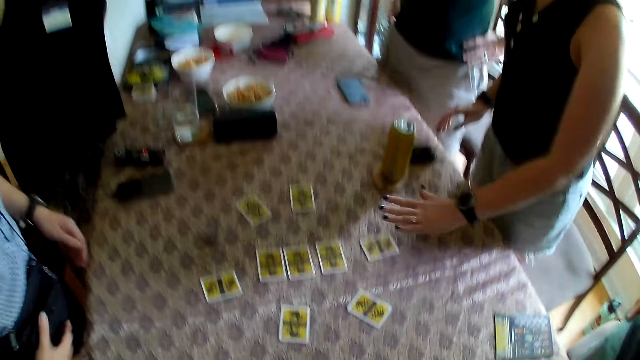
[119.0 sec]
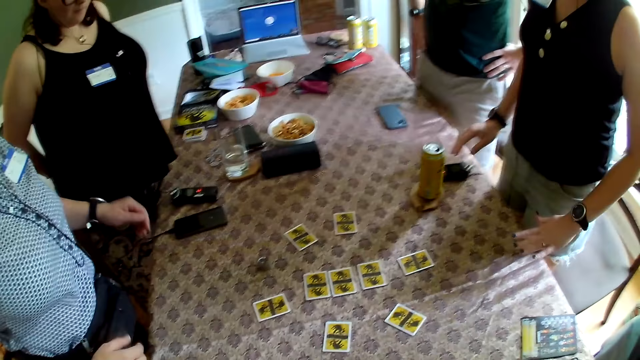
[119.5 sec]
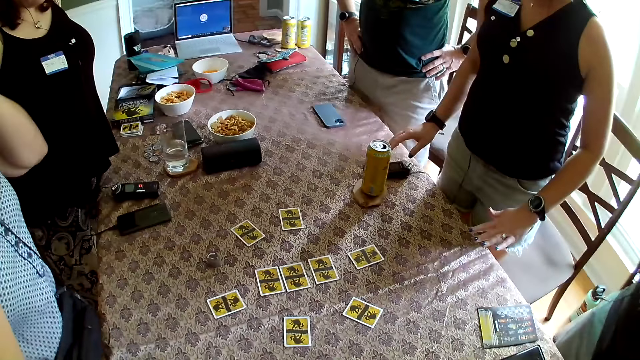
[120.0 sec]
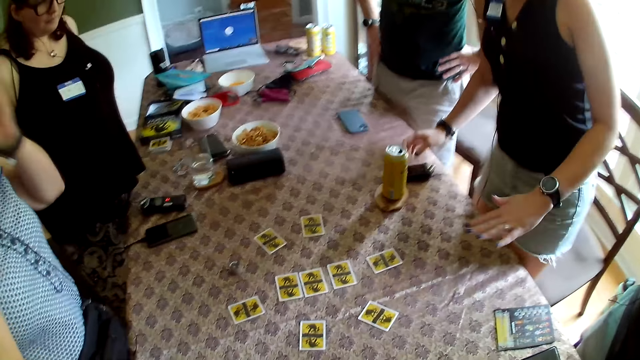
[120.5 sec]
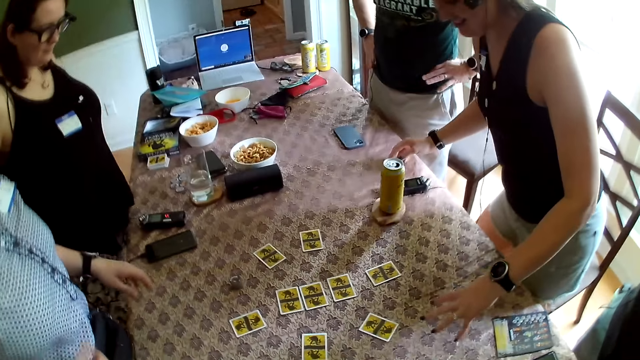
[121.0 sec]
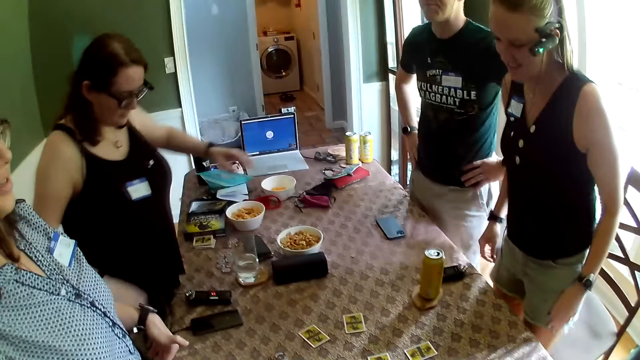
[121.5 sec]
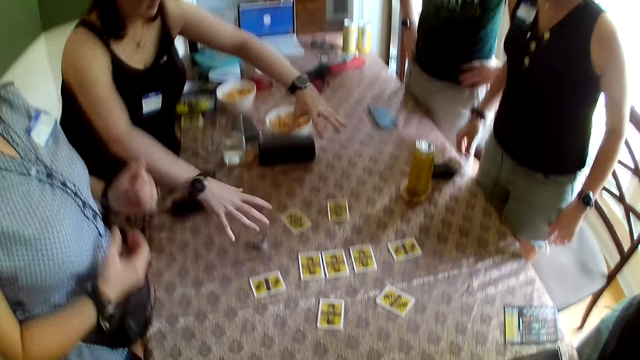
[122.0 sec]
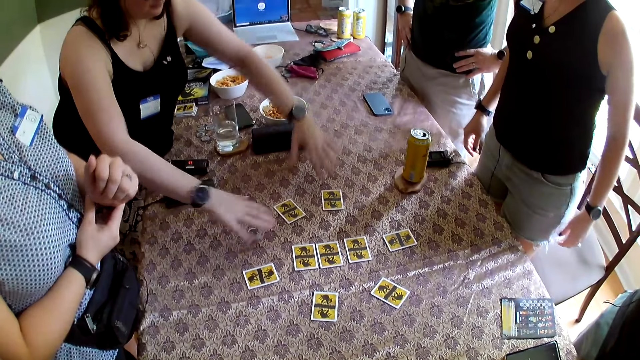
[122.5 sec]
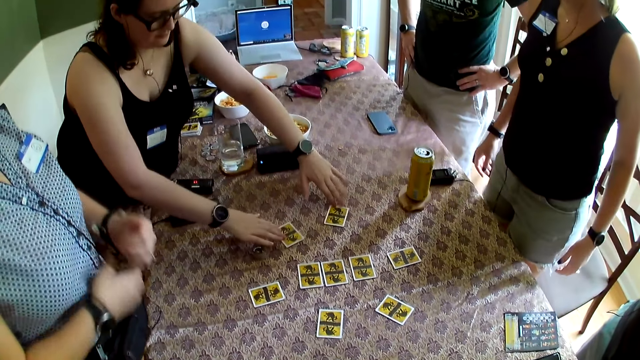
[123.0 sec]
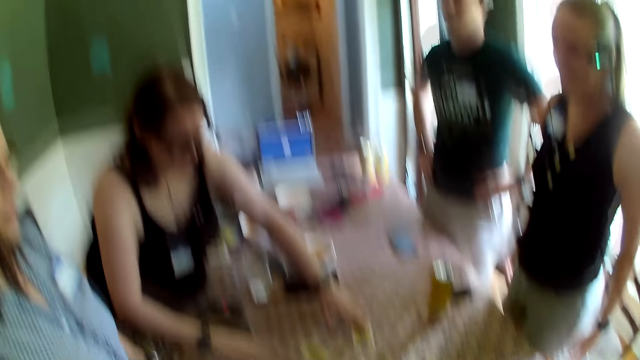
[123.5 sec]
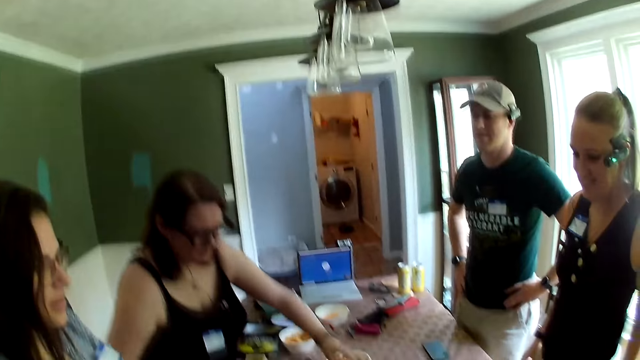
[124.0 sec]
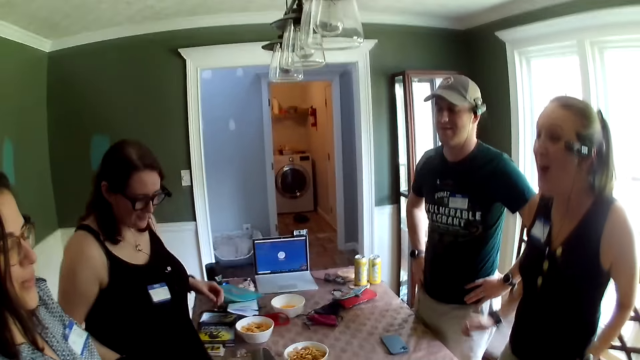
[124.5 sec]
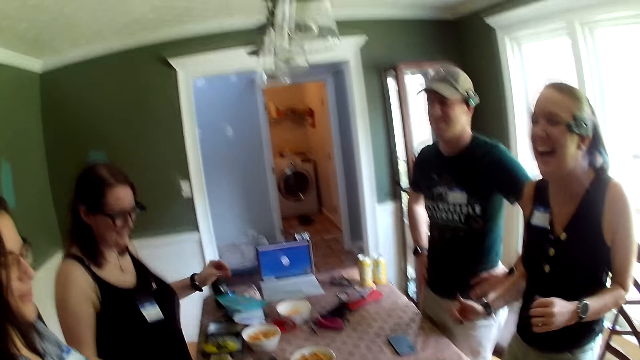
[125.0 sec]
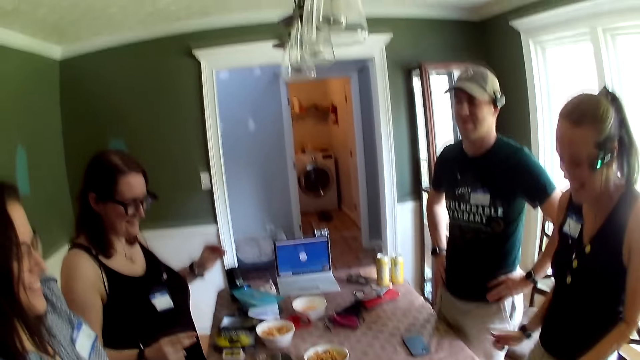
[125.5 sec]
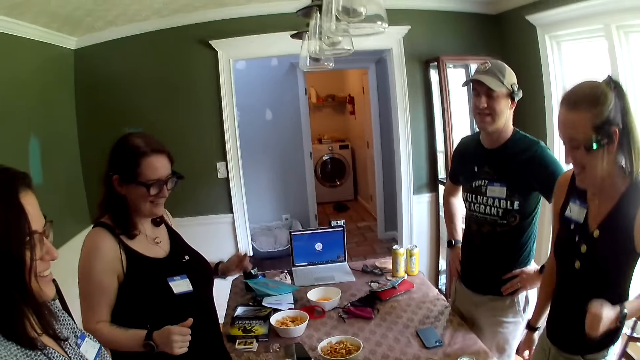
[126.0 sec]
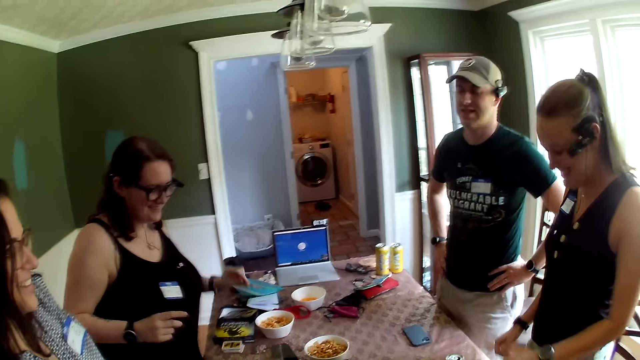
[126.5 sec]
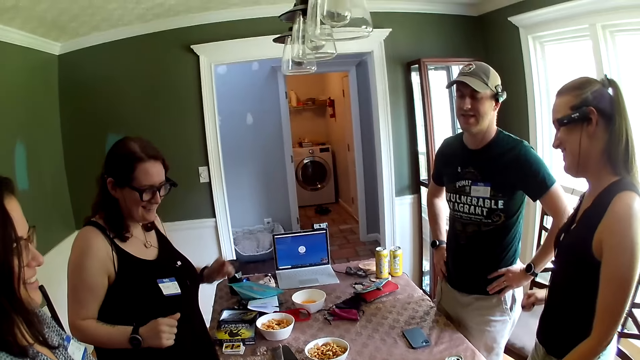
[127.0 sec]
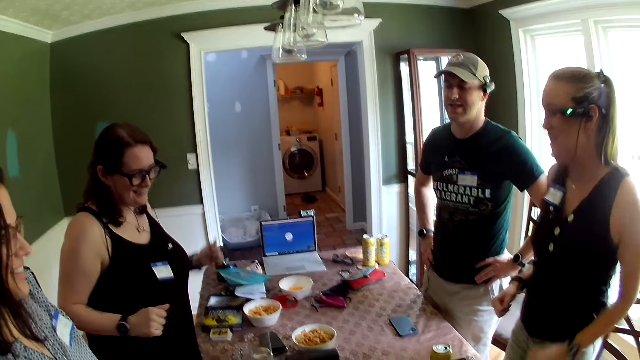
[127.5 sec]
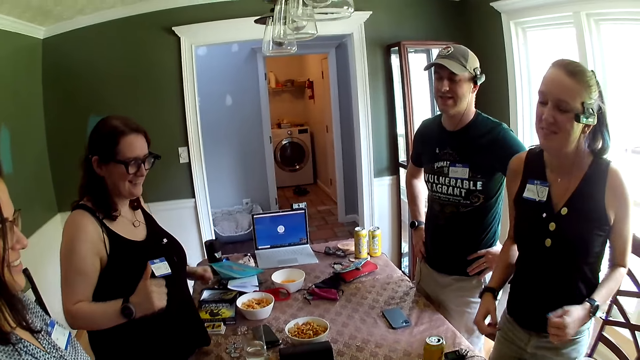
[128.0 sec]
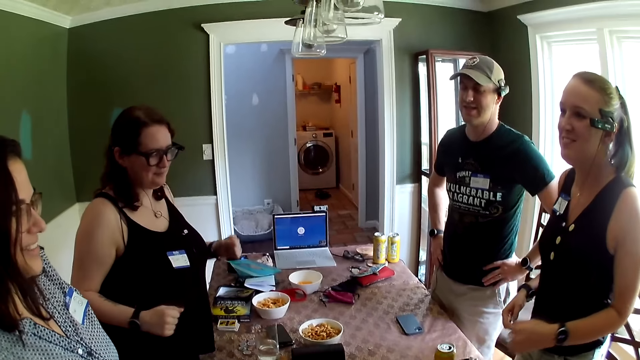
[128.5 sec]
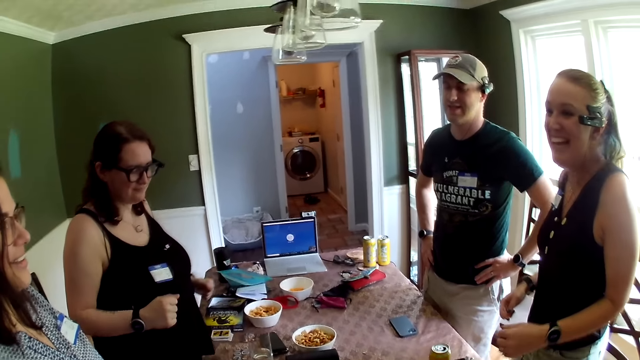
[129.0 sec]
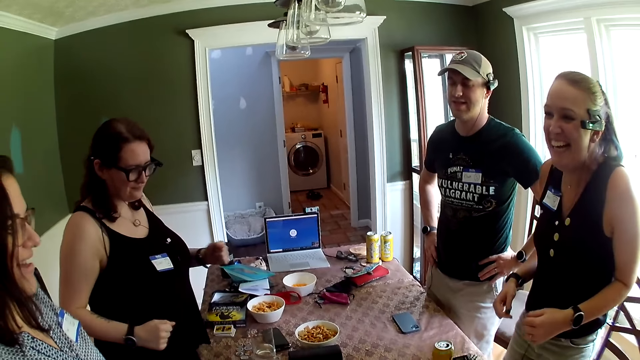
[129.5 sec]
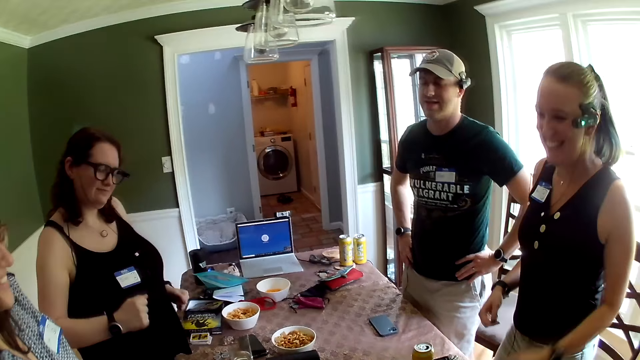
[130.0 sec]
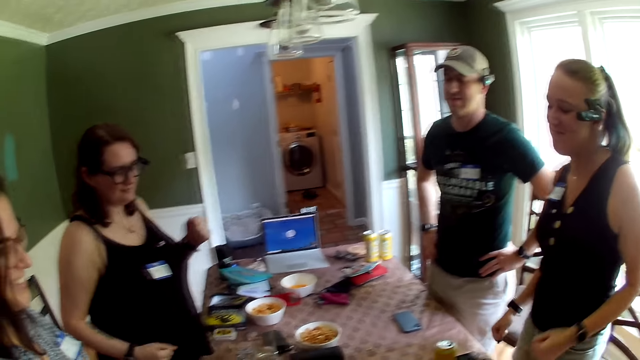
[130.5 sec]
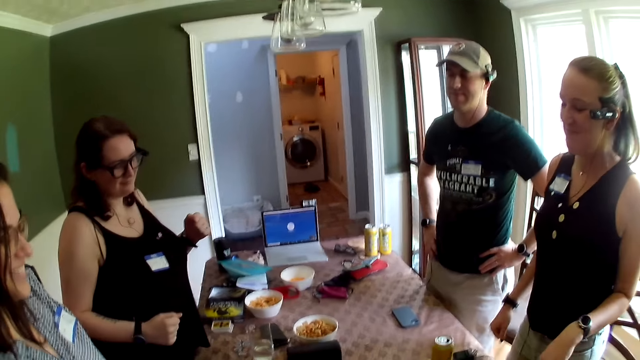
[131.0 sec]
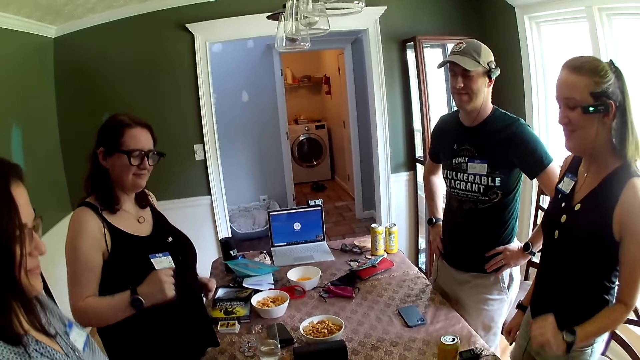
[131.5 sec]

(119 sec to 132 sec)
A person aligns a card on the table. Another person adjusts the sunglasses. The first person sways hands. A woman arranges cards on the table. The woman moves the cards on the table with her hands. The first person dances. The woman dances. The second person dances.

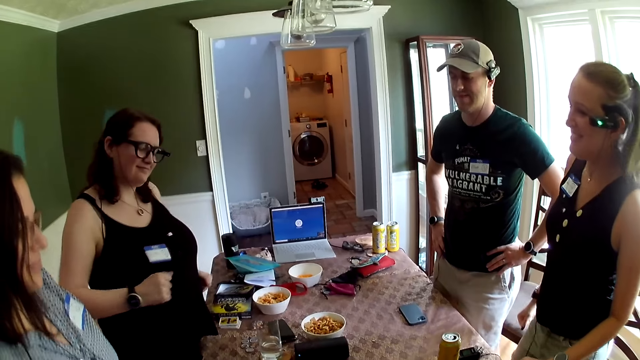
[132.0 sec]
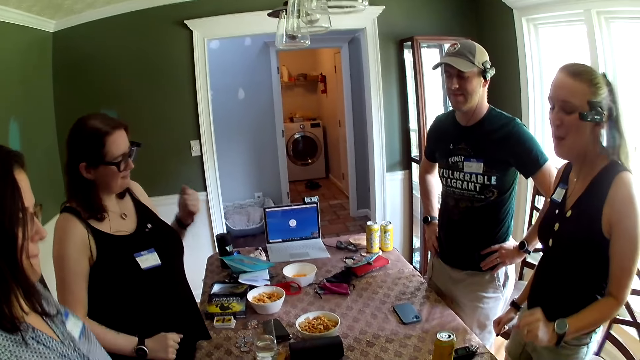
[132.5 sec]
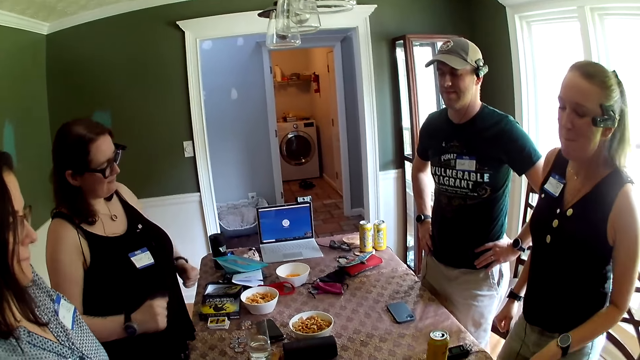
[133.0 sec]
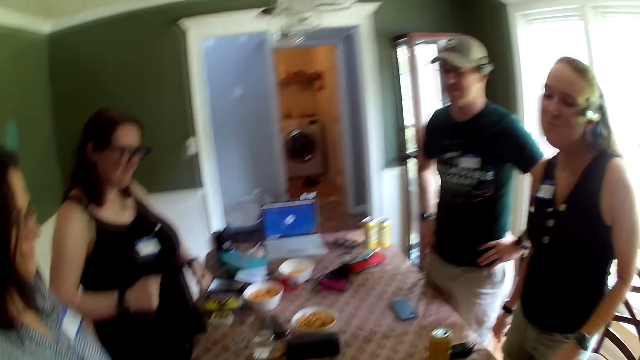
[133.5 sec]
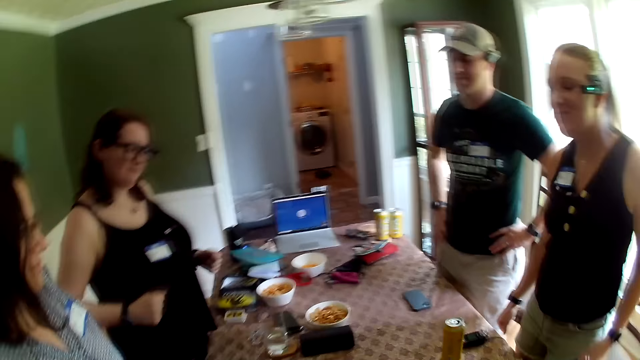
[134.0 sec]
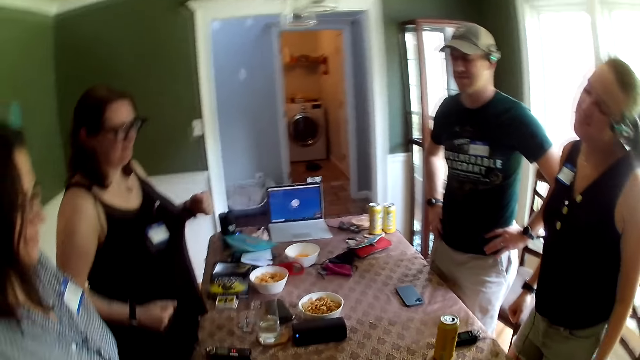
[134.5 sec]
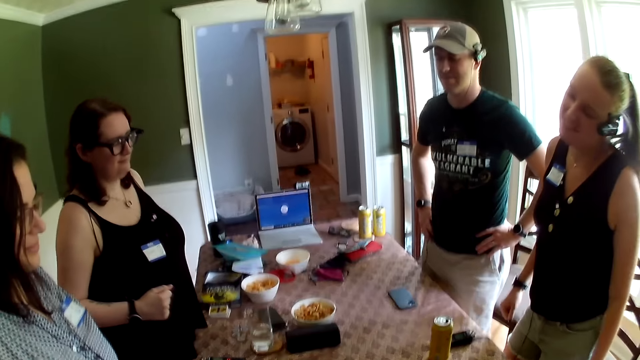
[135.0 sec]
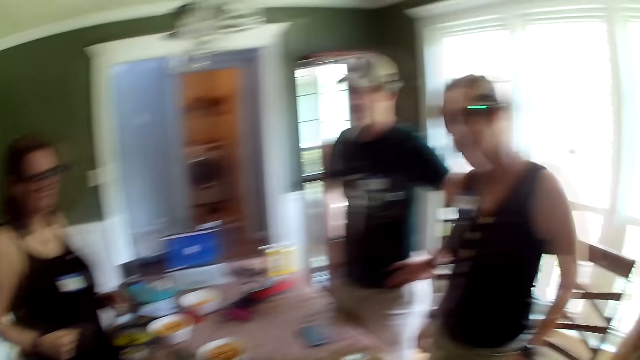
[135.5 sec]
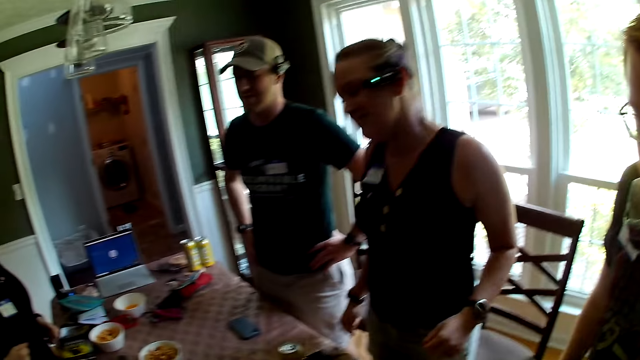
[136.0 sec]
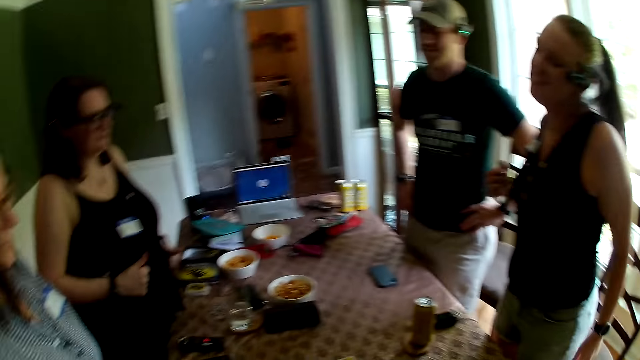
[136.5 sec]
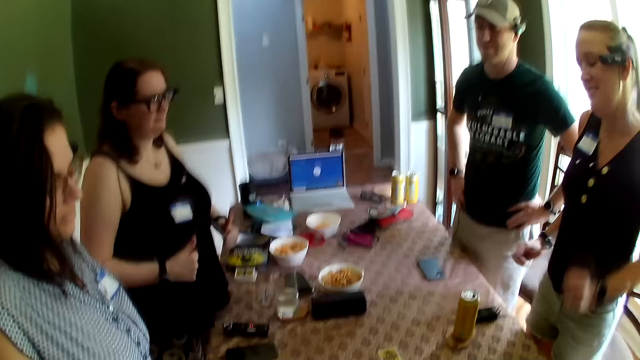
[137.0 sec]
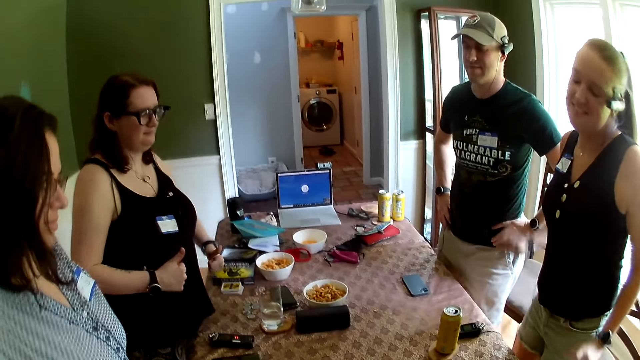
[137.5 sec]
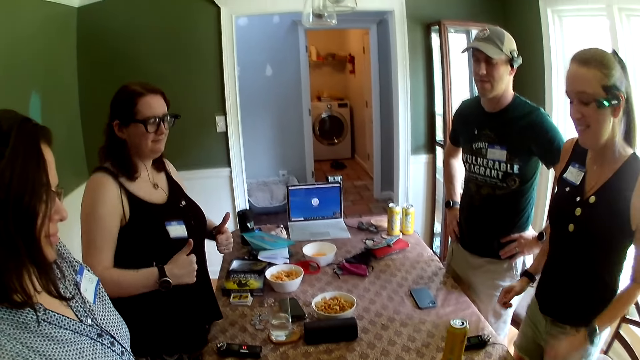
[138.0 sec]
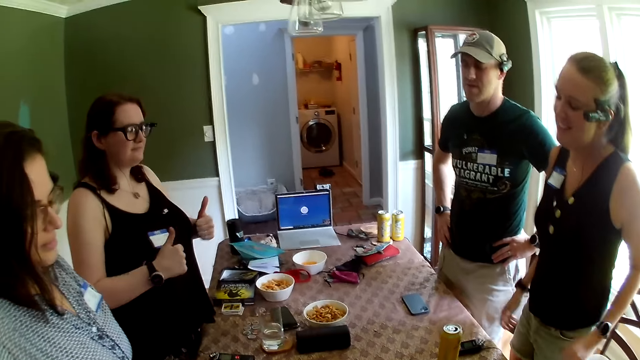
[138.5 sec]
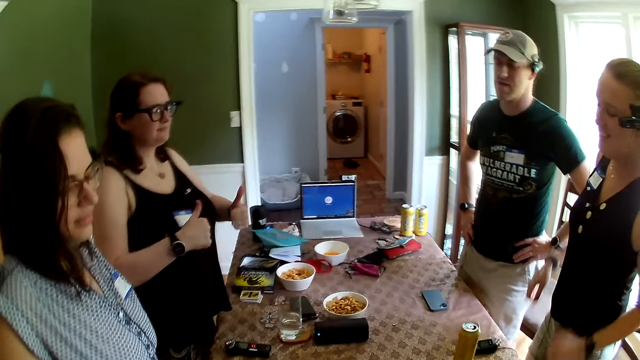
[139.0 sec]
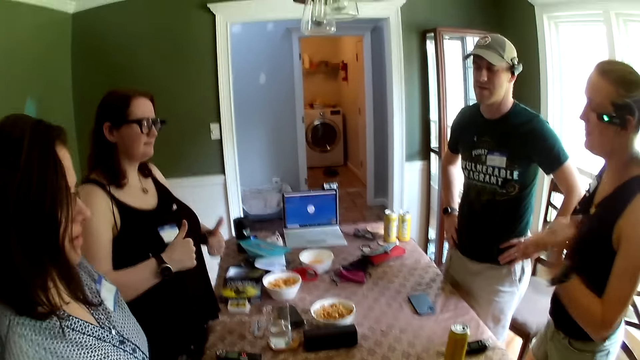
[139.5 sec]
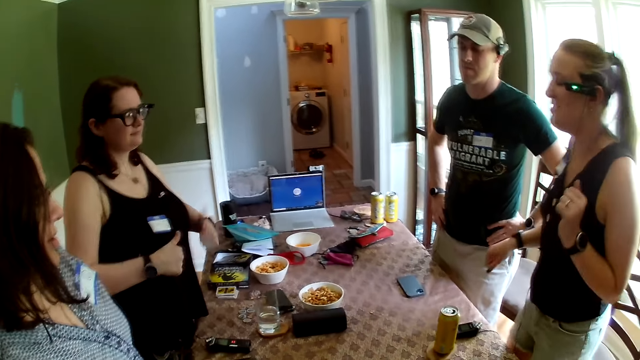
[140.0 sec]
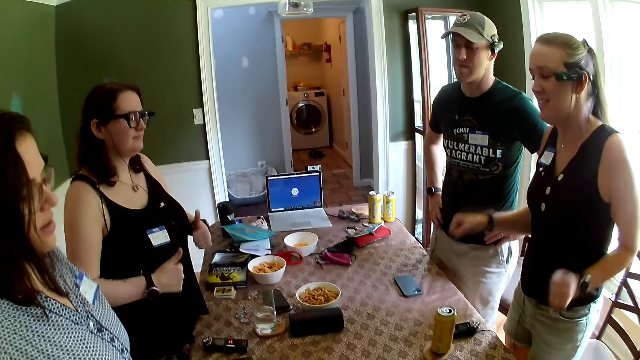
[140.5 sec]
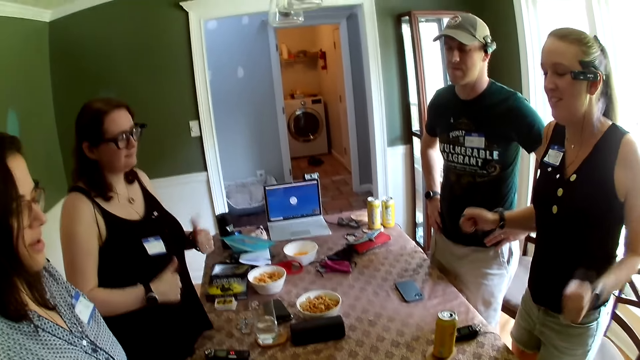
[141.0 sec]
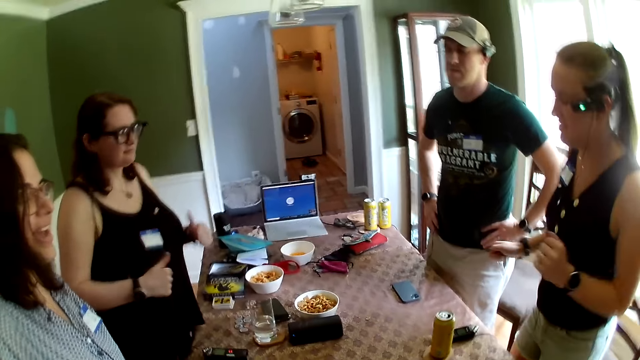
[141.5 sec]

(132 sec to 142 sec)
A woman thumbs up. A person converses with another person.
